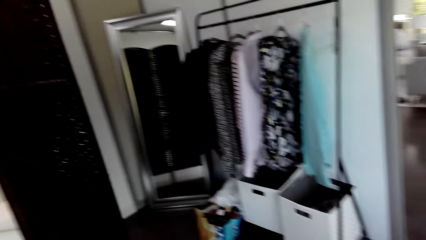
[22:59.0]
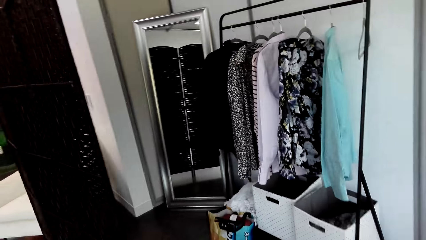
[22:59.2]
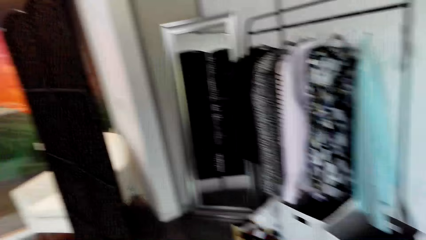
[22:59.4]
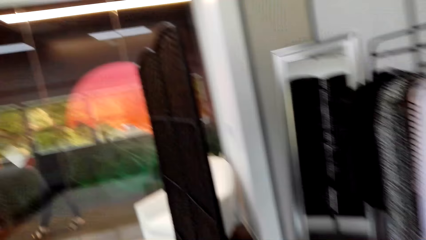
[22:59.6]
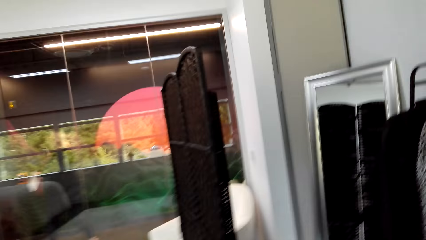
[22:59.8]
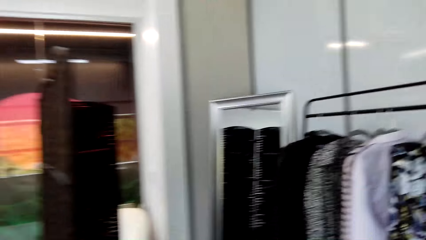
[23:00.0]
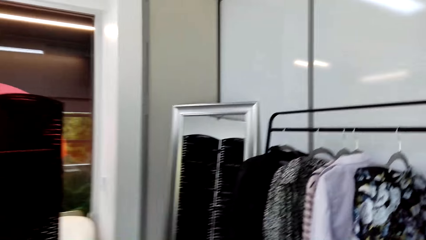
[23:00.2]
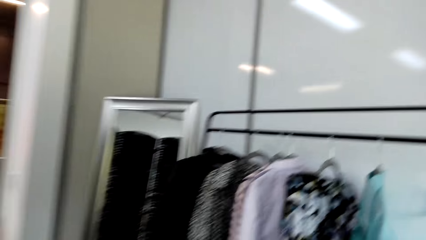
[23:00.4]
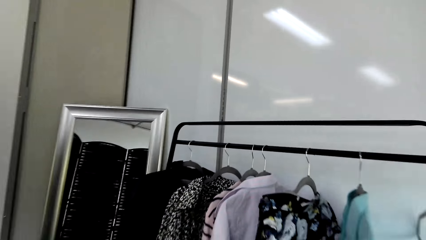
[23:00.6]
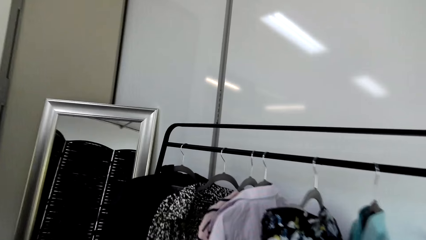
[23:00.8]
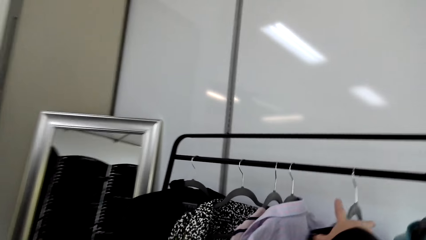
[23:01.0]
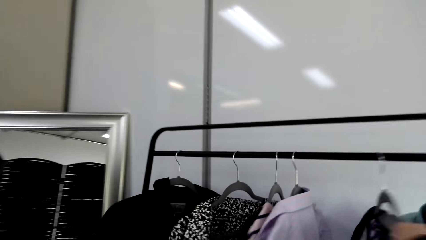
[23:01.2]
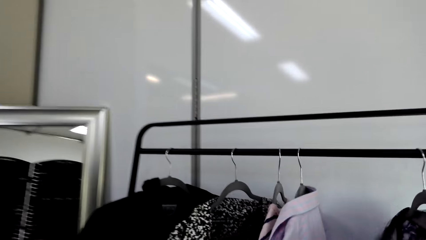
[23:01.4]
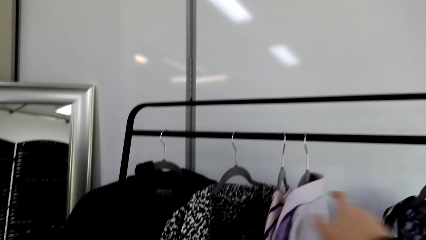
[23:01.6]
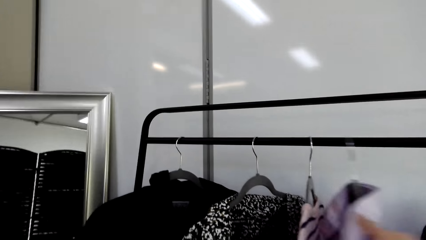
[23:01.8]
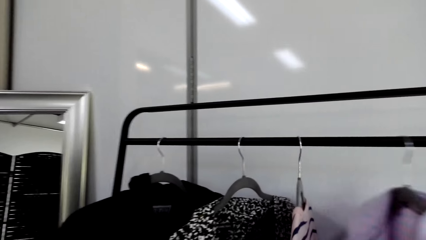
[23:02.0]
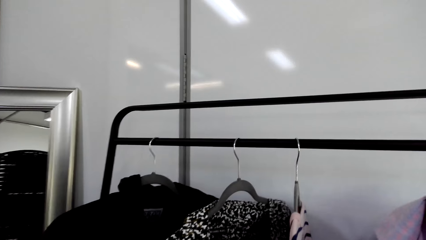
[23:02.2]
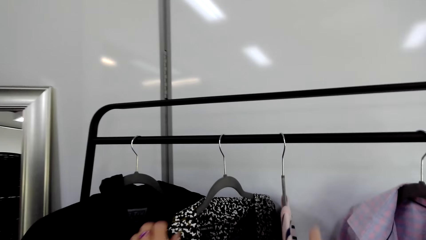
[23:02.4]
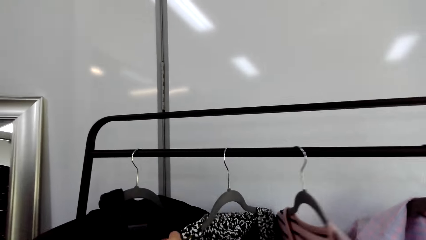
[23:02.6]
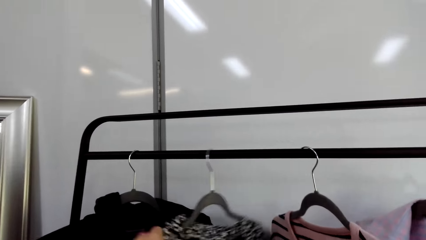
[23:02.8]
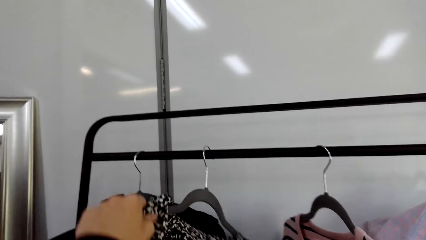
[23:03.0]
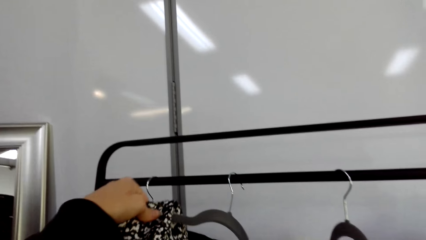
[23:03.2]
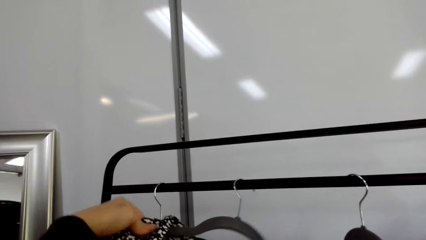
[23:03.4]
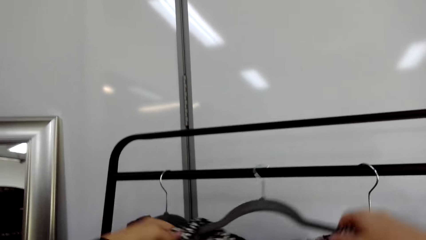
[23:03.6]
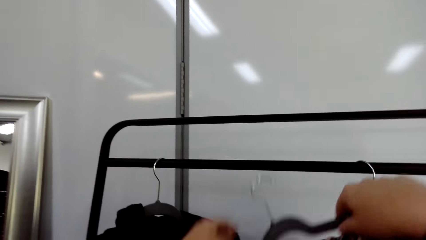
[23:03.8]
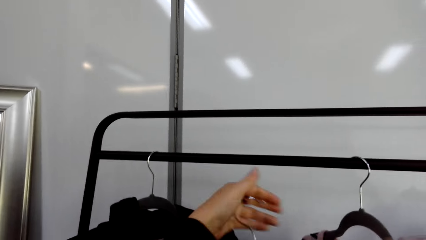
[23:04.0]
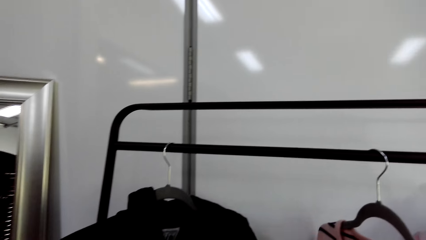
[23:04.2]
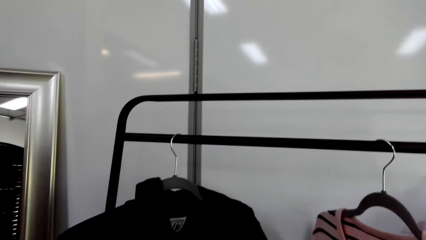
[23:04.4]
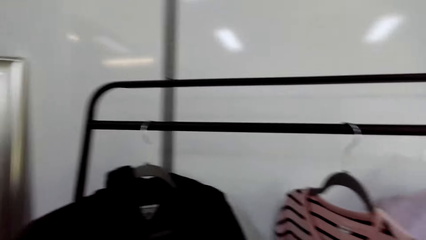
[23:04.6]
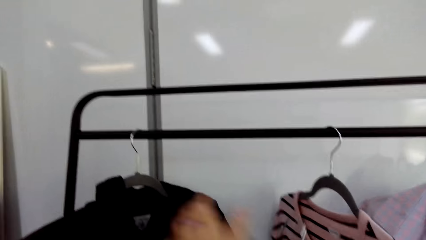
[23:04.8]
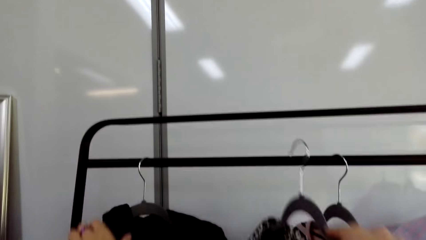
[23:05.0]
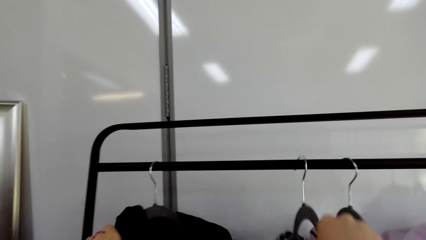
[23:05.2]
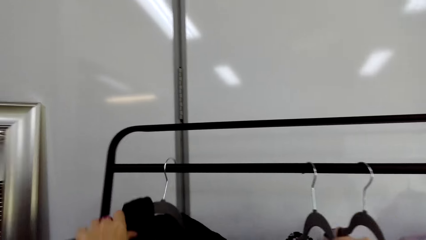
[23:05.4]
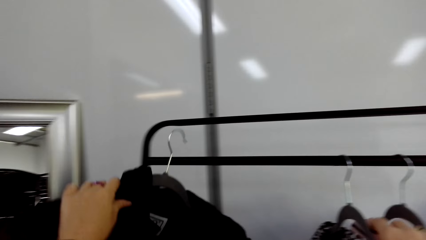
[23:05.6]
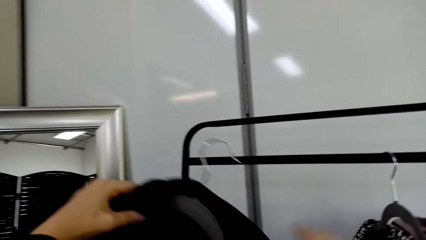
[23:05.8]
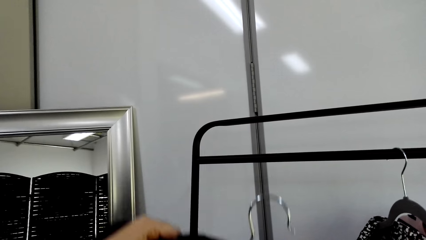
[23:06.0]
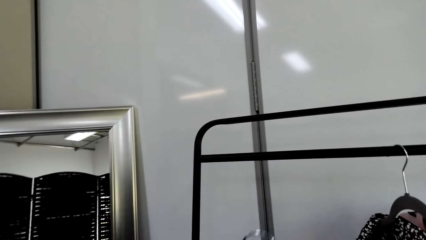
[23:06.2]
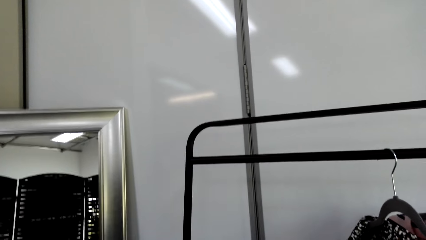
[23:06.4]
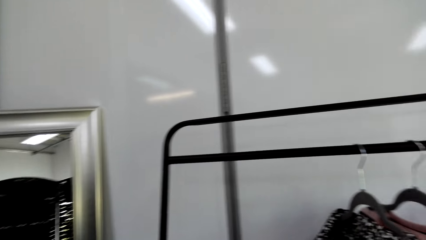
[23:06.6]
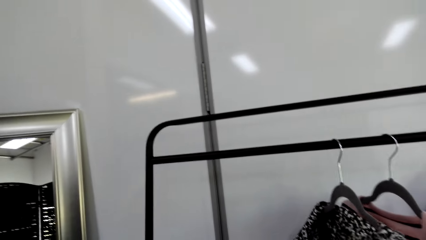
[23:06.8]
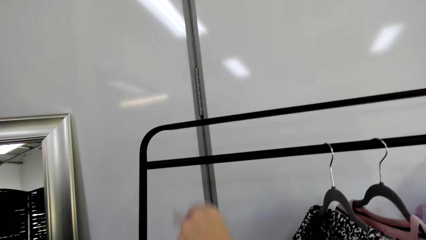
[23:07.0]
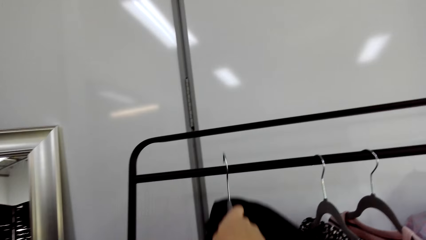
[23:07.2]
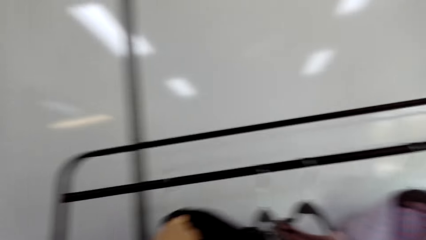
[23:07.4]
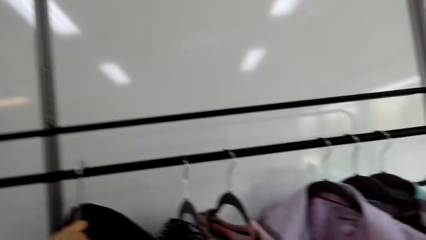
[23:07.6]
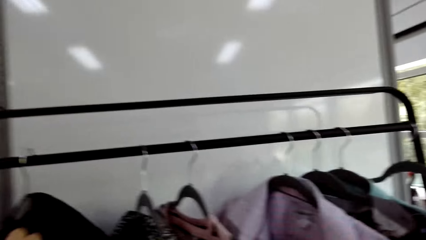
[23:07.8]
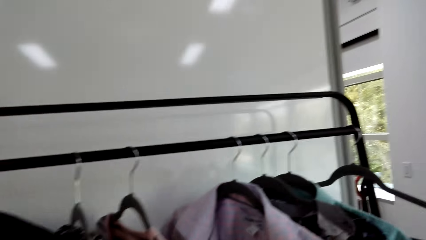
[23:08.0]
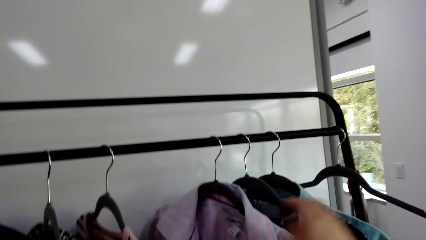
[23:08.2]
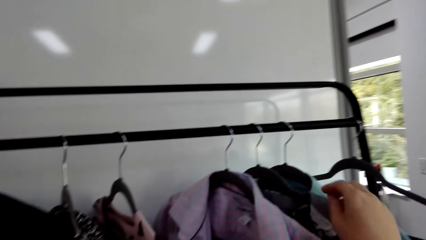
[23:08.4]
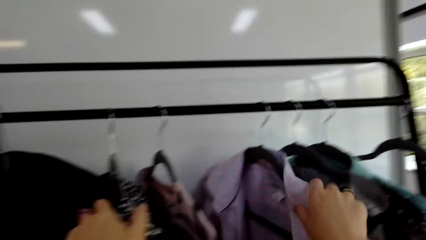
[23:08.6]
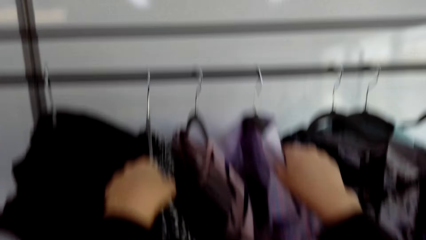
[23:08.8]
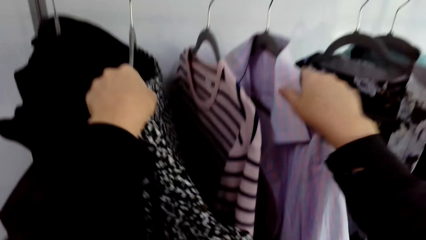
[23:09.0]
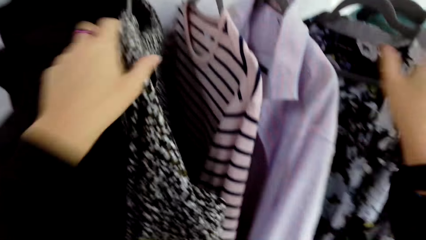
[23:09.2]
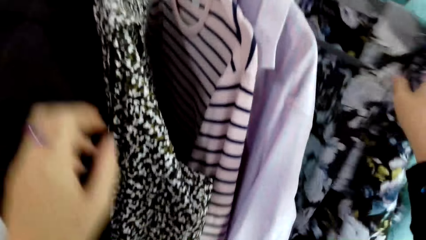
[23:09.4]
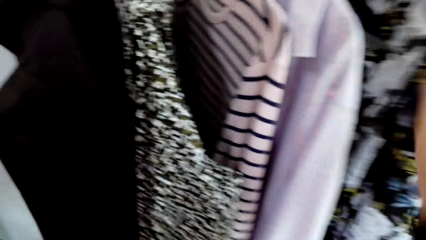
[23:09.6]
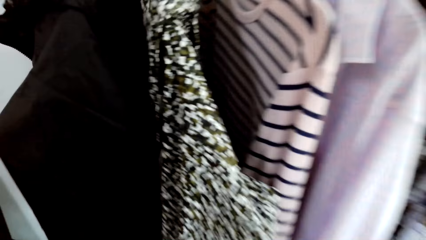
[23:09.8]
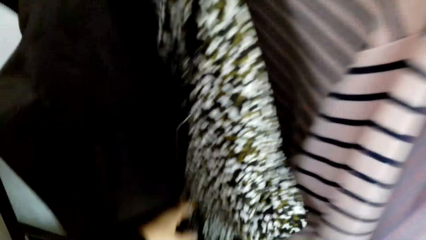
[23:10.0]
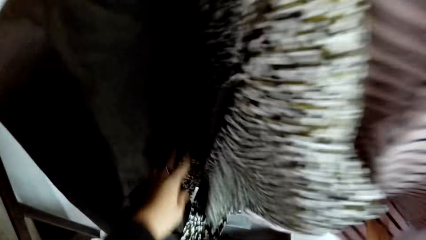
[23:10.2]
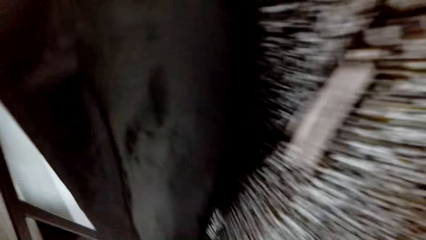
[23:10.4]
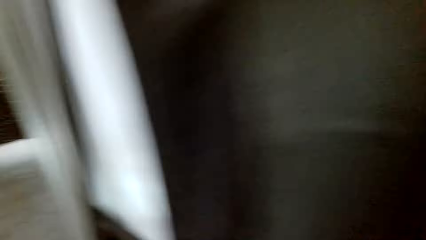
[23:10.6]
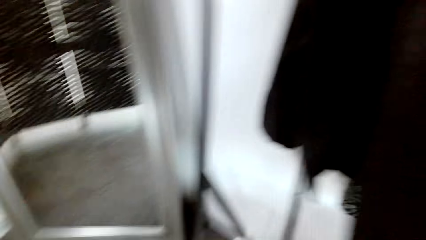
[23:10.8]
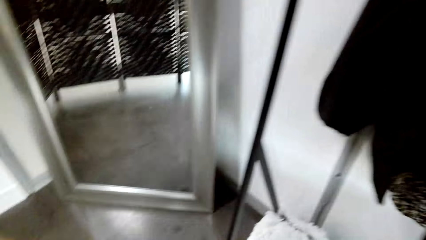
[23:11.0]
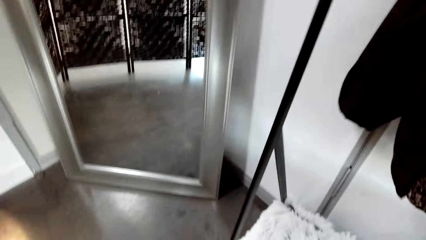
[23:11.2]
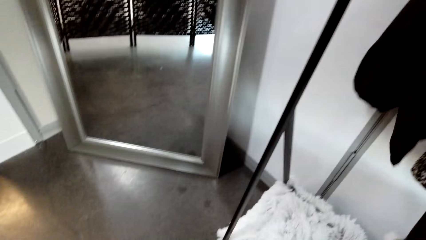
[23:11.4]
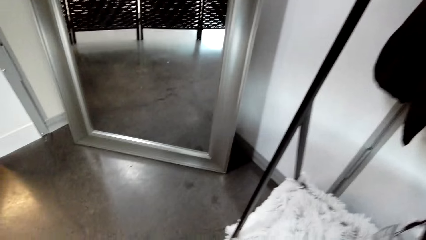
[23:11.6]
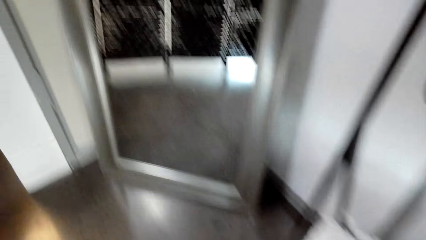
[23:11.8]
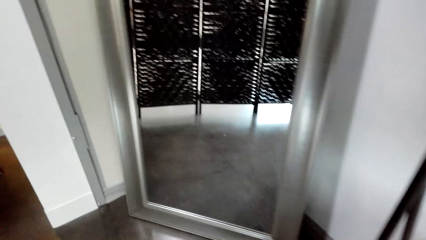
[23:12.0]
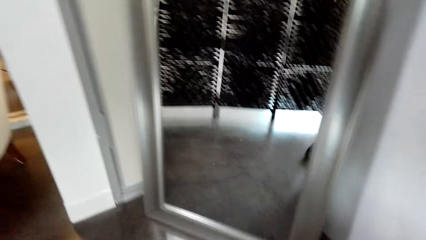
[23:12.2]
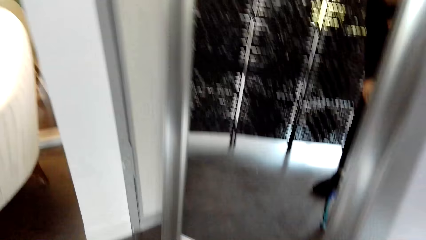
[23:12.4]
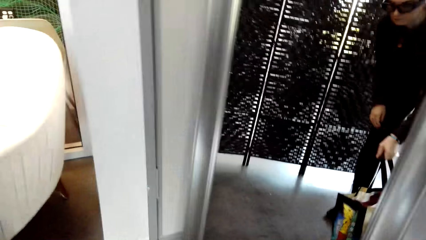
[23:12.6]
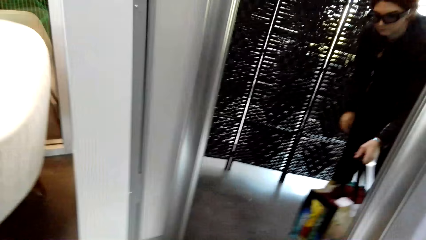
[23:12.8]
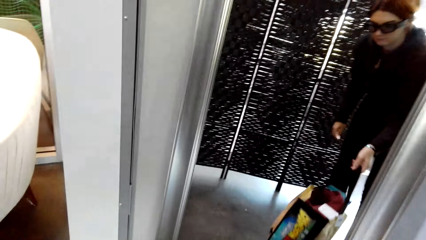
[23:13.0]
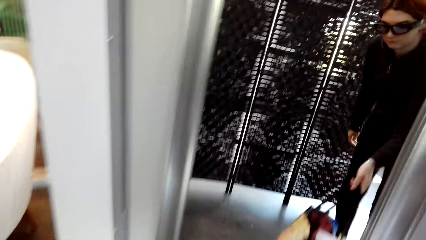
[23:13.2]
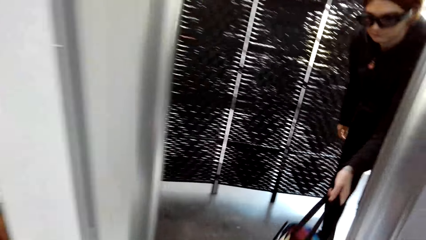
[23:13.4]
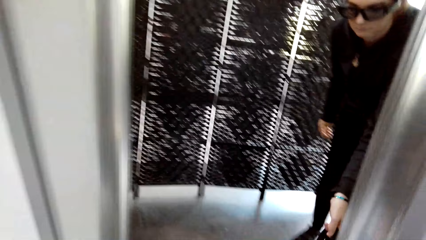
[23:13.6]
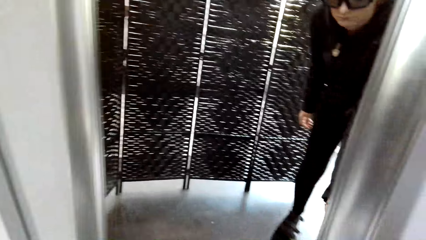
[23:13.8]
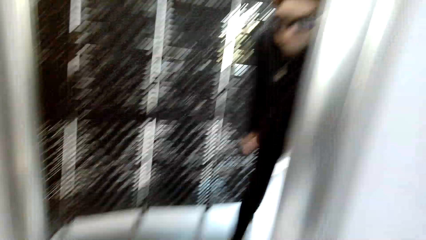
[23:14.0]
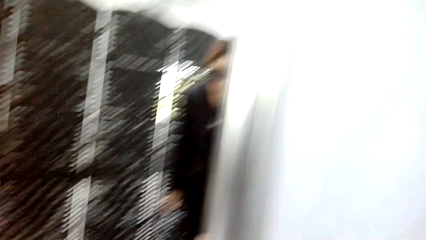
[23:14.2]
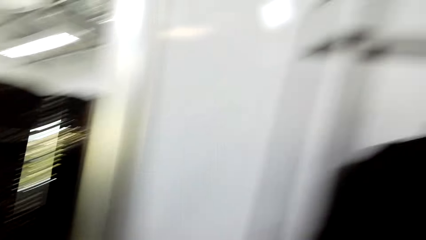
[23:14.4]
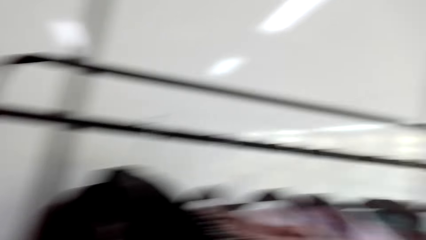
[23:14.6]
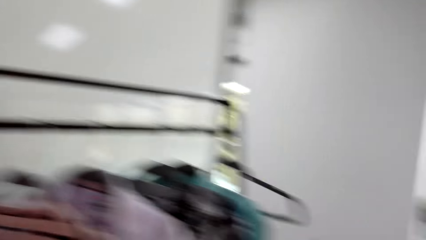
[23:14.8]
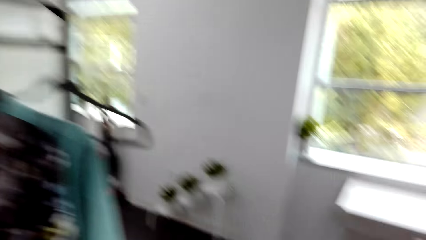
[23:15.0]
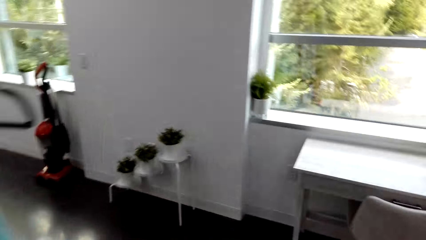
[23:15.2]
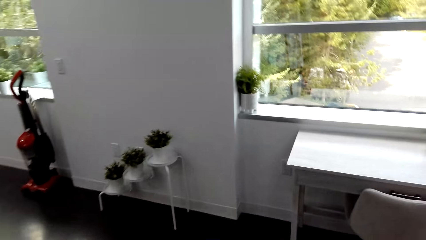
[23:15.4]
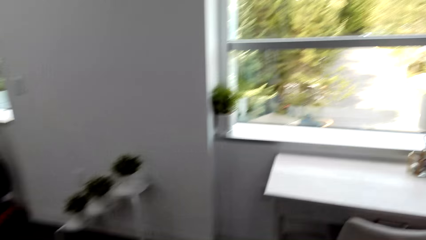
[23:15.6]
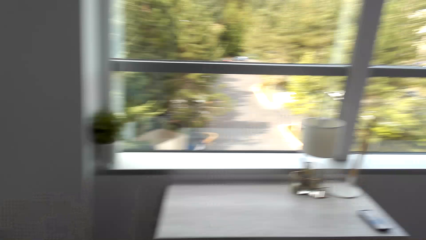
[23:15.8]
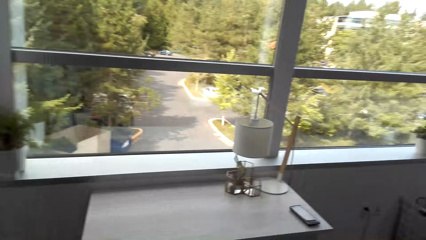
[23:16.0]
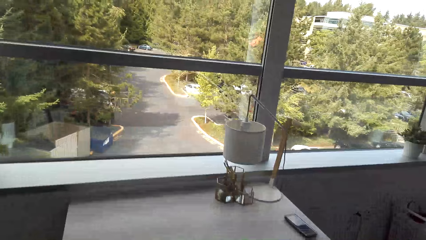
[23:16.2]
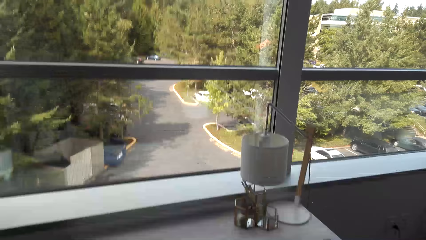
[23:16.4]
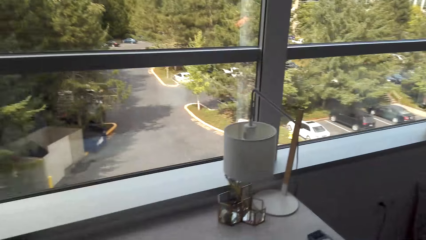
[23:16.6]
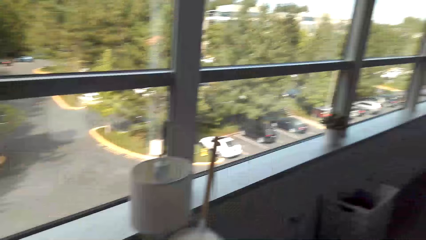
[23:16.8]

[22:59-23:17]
The camera wearer walks towards the hanger stand. She goes over the clothes on the hanger stand. She arranges clothes on the hanging rack. She unhangs a blouse. She hangs the blouse back on the hanger stand. She unhangs a jacket and looks at the jacket. She hangs the jacket back on the hanger stand. She organizes the clothes on the hanger stand. She moves a shopping bag. She looks at herself in the mirror. She turns round. She looks around the bedroom.
